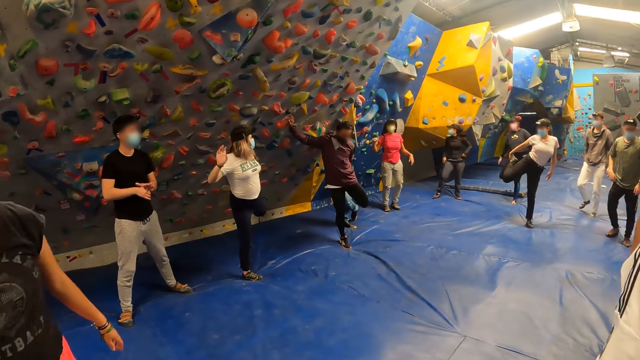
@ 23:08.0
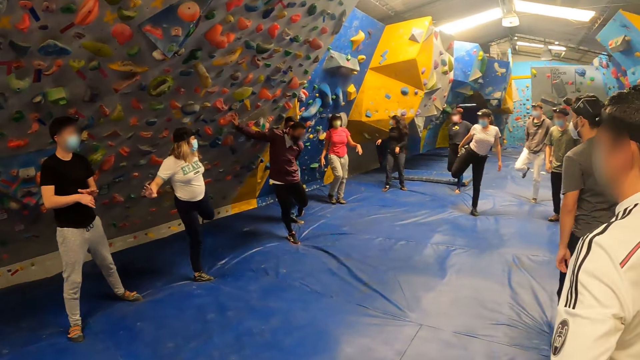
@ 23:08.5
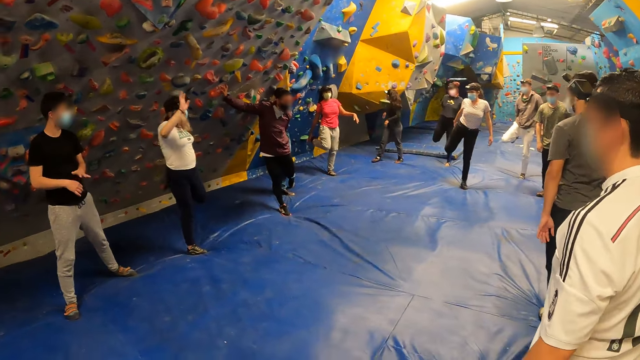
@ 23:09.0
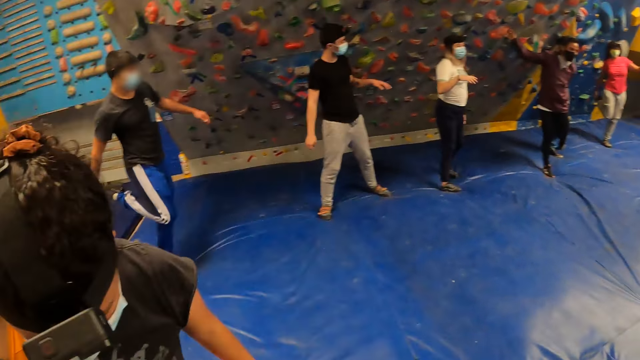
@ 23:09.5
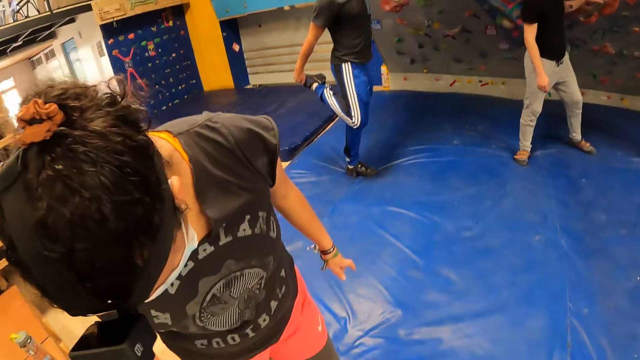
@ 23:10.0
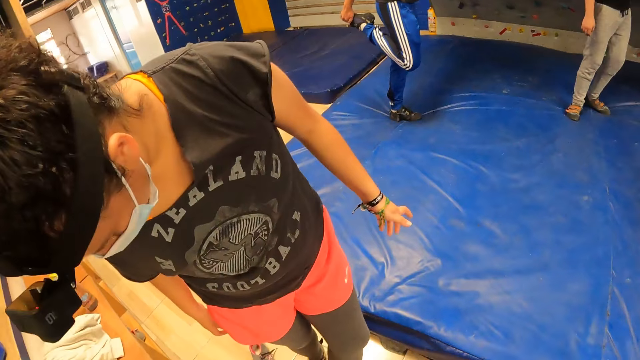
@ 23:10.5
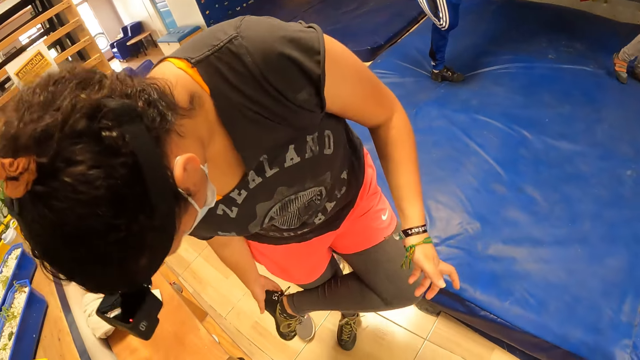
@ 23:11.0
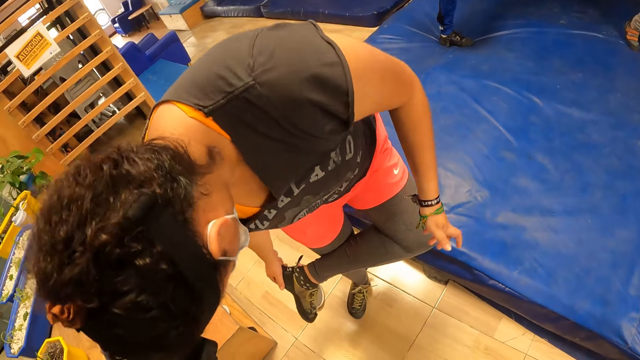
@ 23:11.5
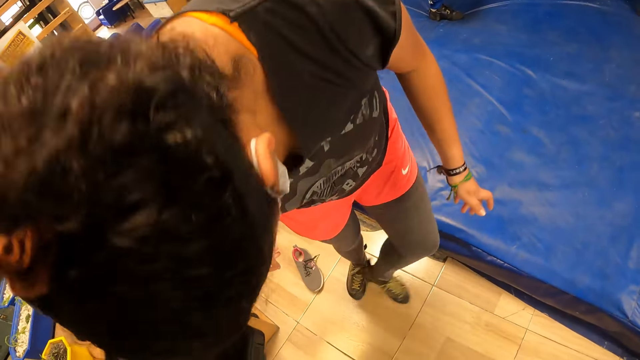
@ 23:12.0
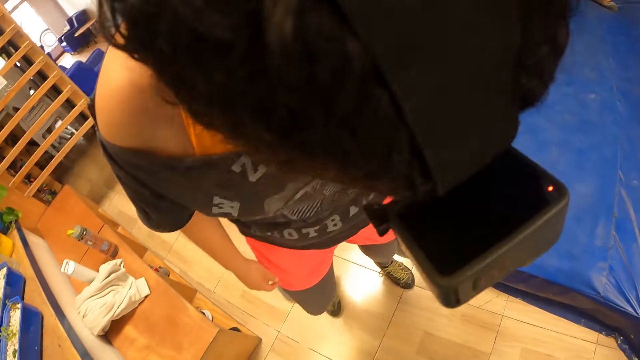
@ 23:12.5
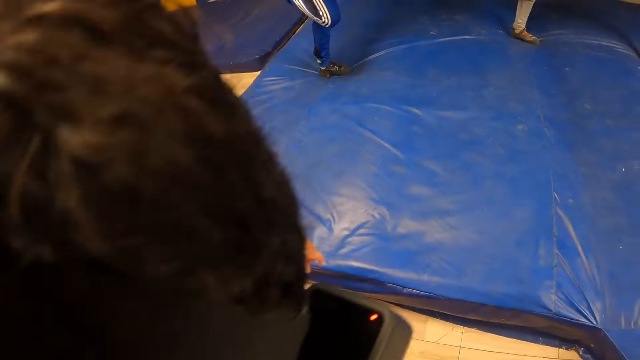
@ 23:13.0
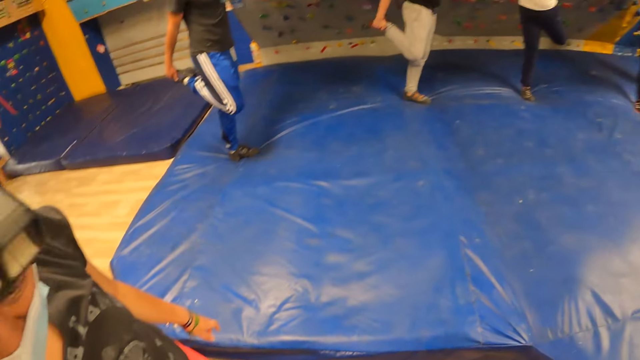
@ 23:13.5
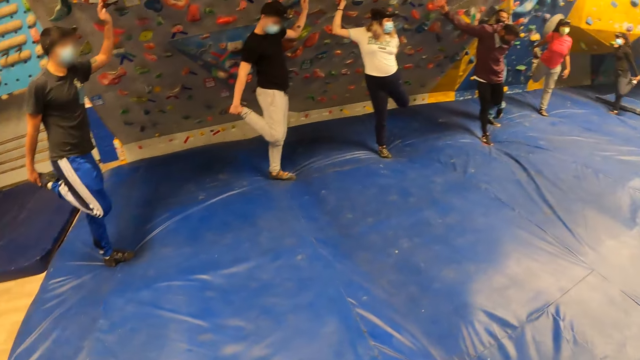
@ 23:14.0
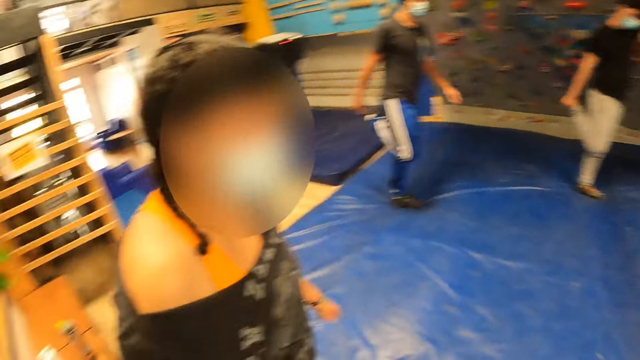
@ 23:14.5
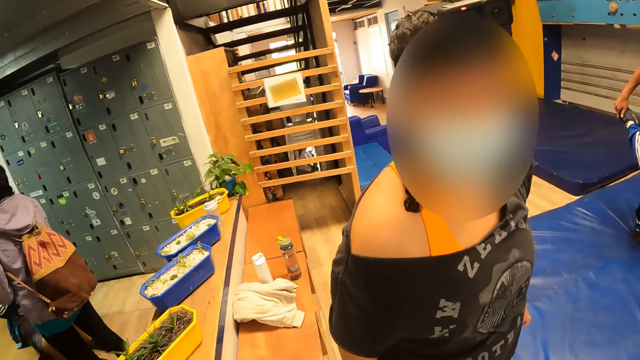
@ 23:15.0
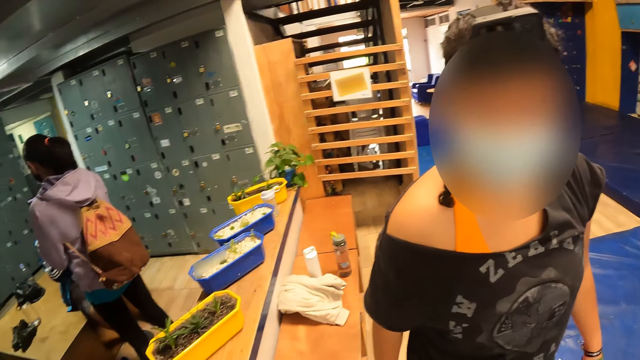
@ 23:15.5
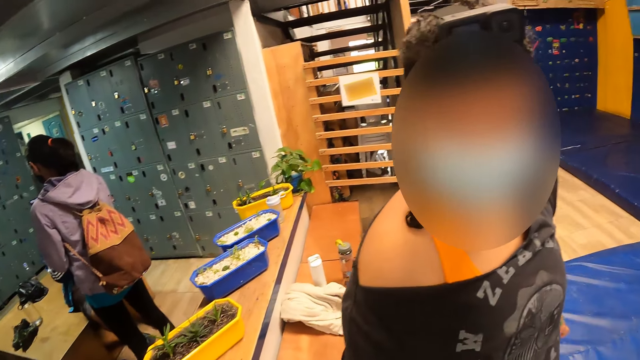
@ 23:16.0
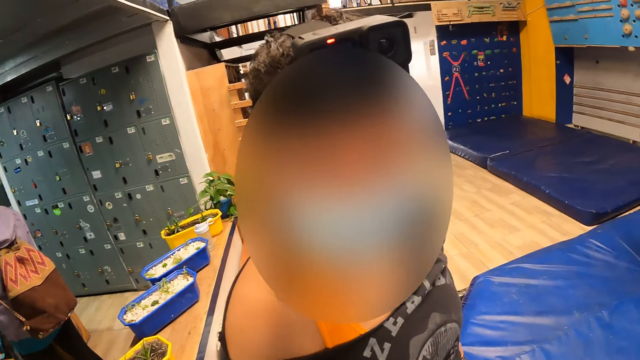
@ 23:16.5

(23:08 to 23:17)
The camera wearer talks to someone.

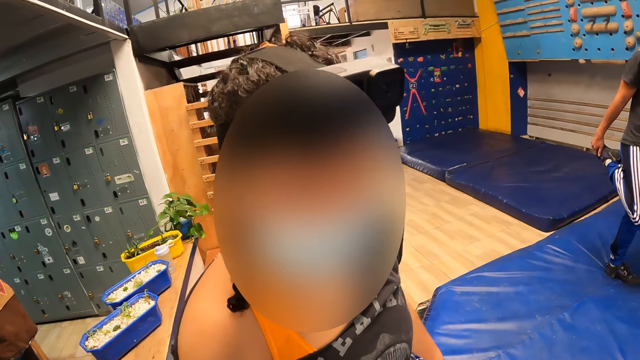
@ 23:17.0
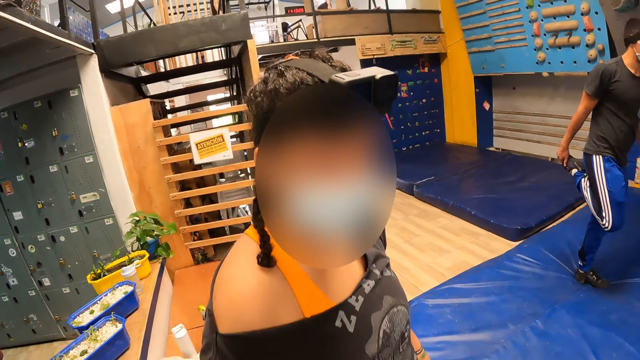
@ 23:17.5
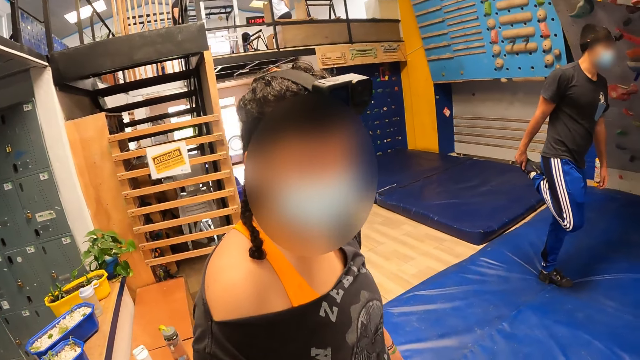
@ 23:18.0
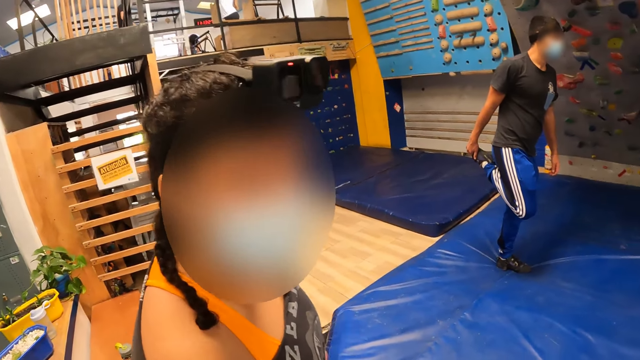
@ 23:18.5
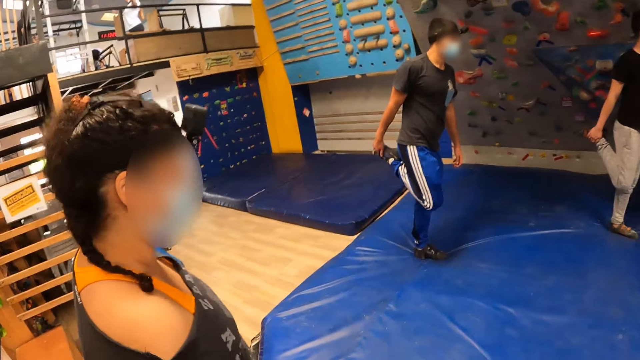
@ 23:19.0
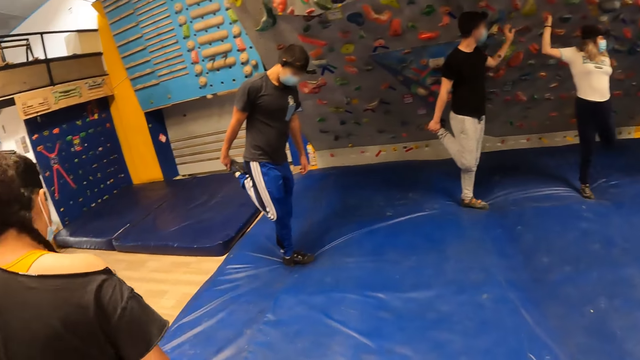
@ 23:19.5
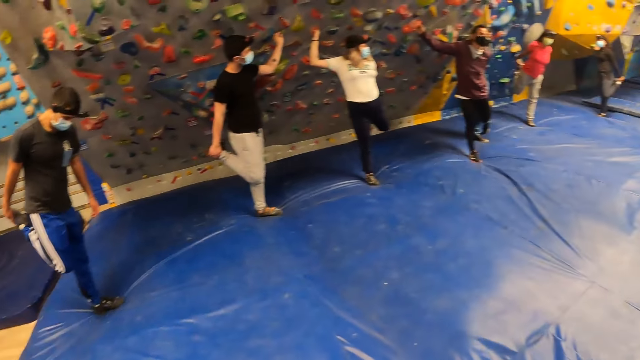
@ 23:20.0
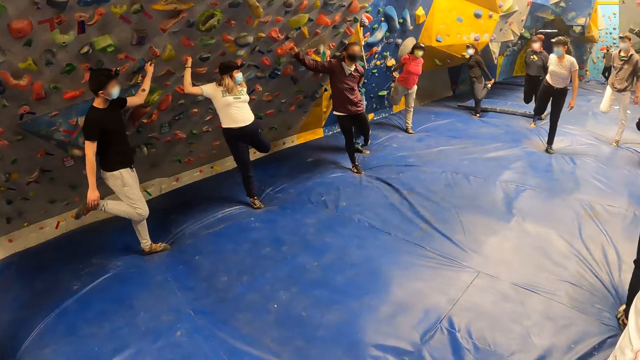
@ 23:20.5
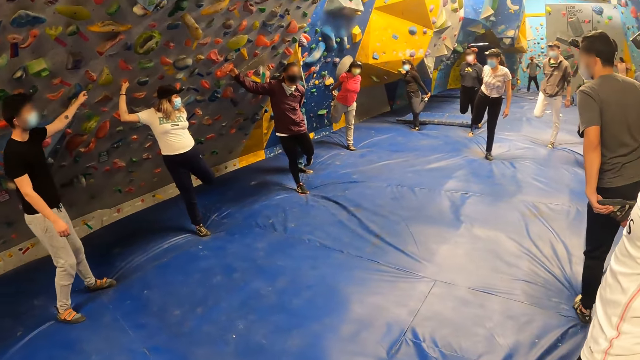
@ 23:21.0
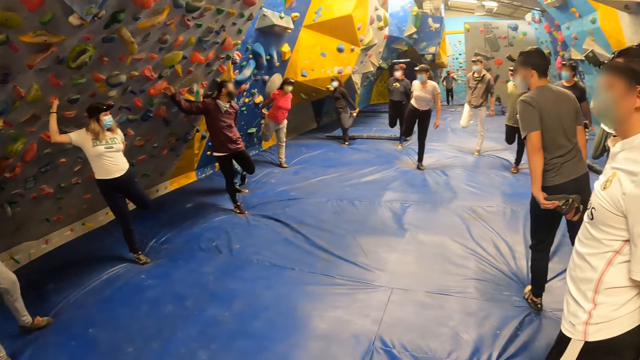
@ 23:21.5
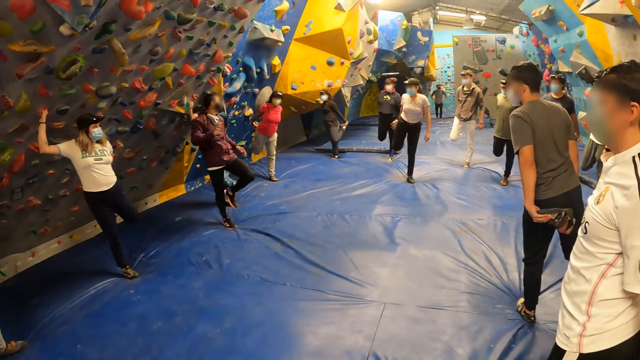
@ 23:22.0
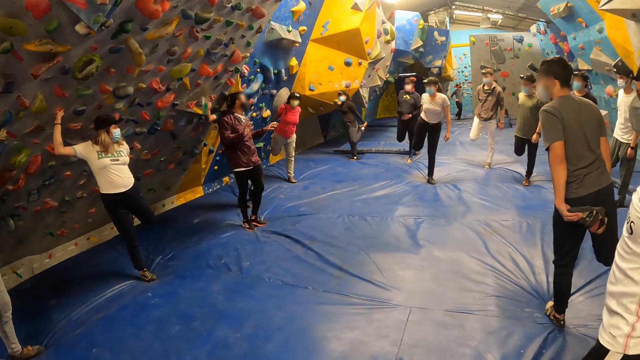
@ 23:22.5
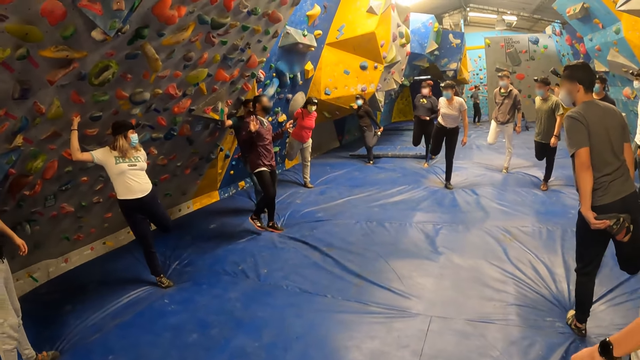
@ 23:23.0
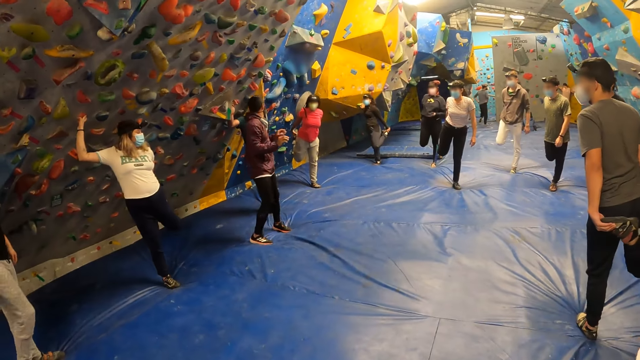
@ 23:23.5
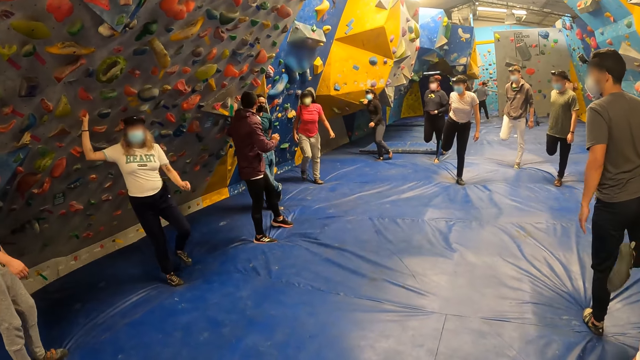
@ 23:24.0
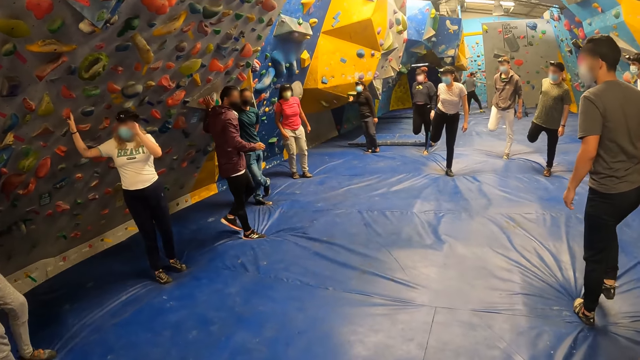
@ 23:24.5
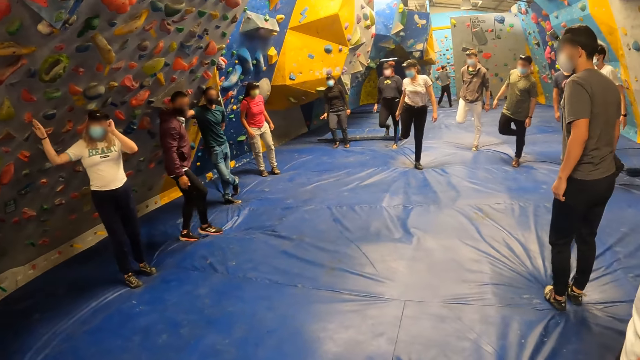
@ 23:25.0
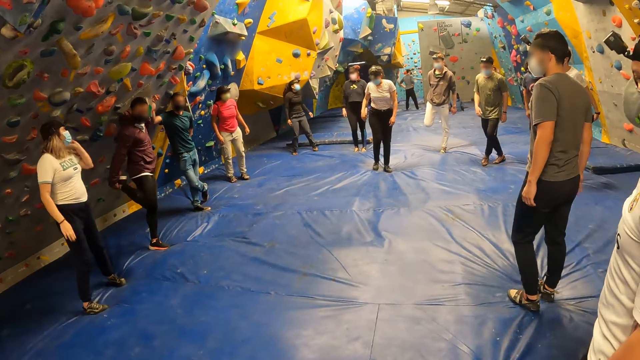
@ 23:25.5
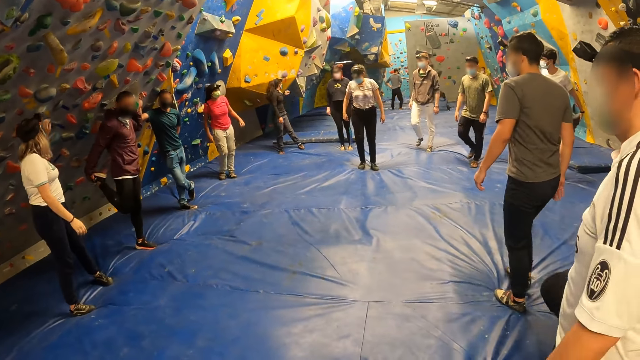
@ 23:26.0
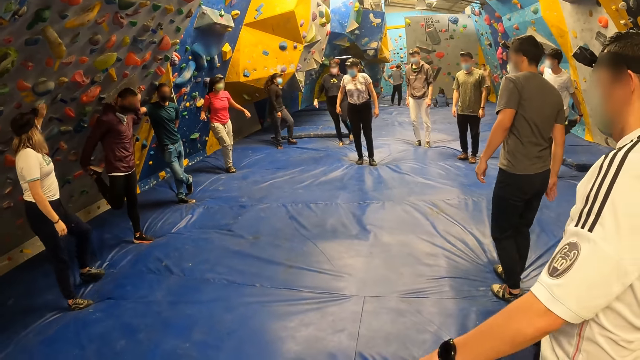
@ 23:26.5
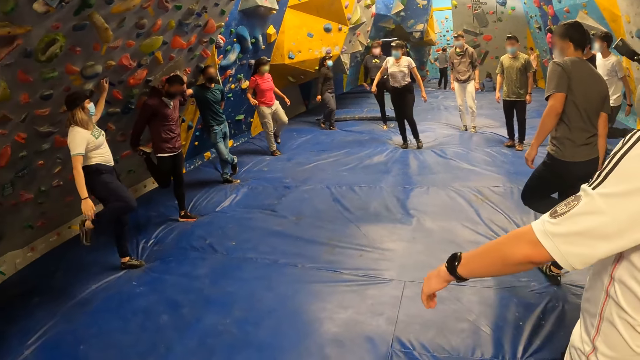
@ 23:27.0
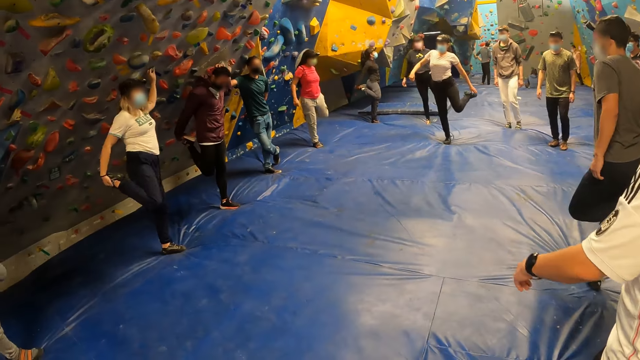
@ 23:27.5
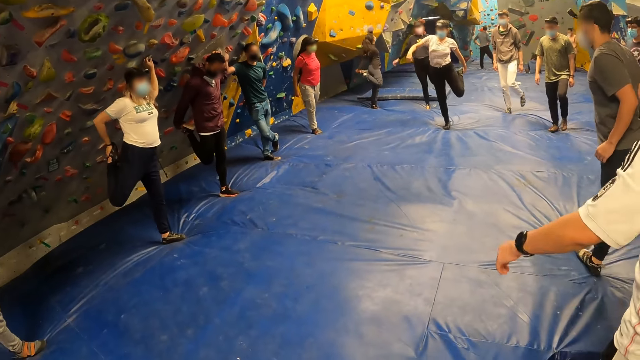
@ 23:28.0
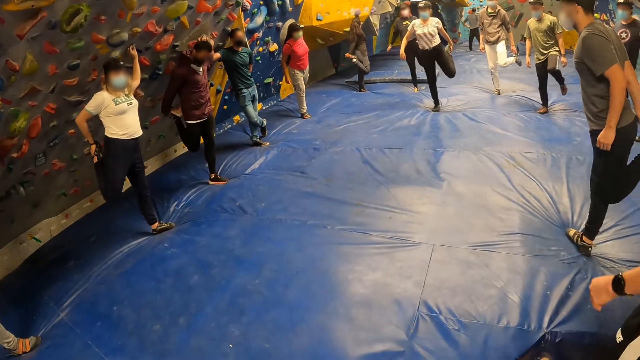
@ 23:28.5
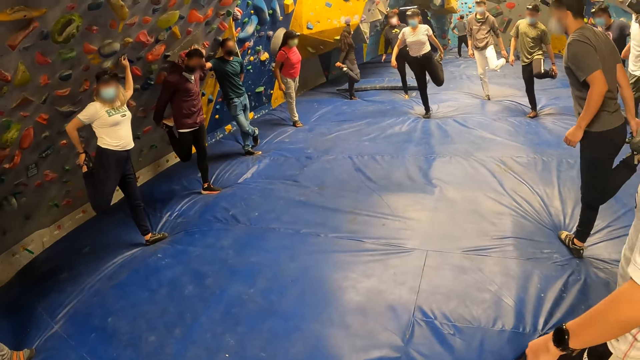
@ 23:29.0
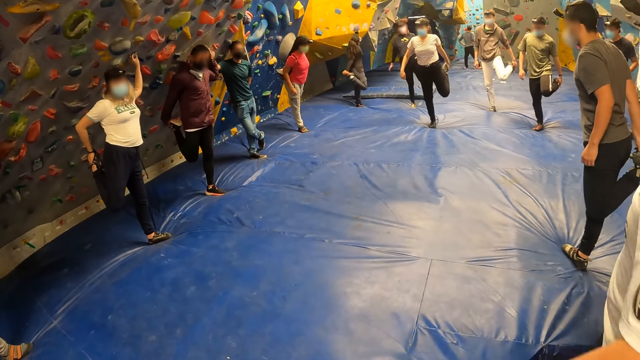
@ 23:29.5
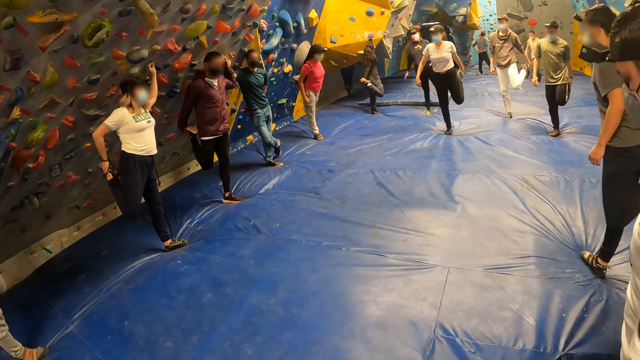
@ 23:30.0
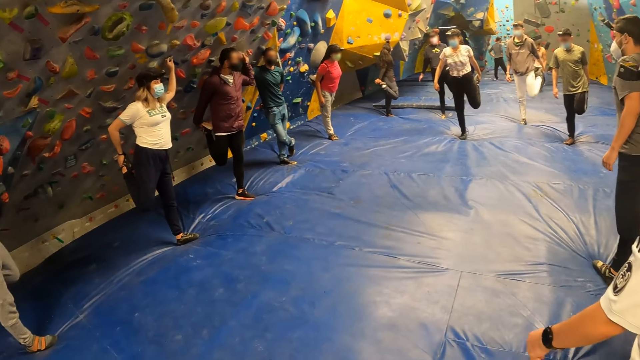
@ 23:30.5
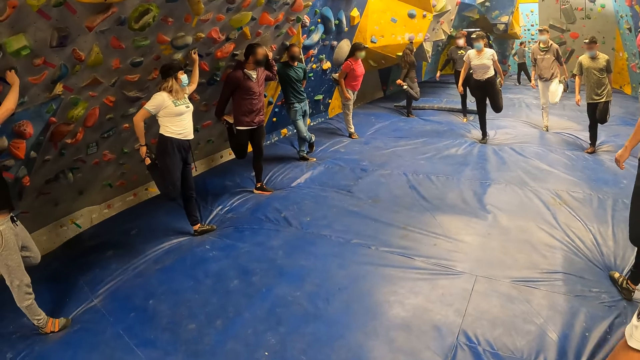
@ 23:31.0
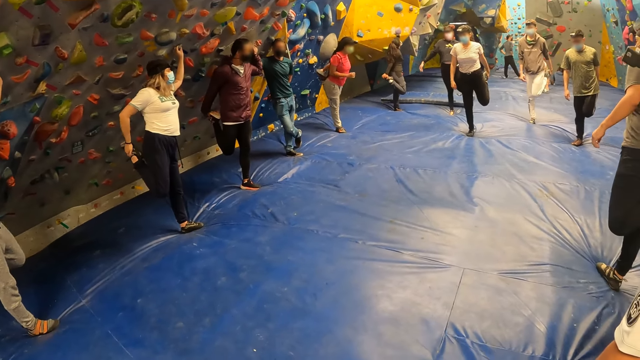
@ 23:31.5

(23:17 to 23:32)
The camera wearer looks around. The man interacts with the camera wearer and the group of people.
